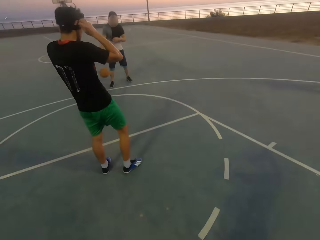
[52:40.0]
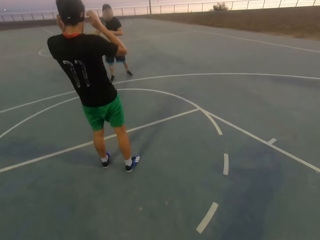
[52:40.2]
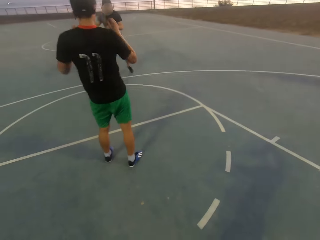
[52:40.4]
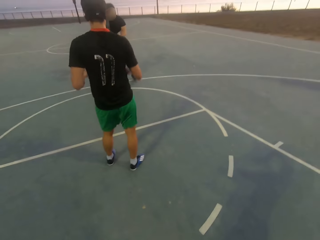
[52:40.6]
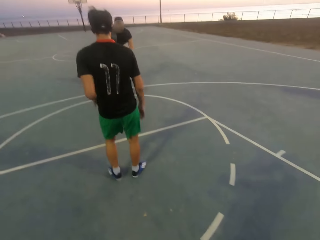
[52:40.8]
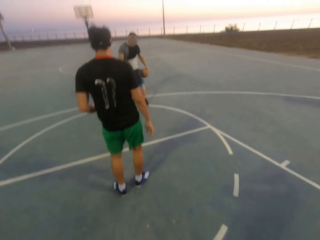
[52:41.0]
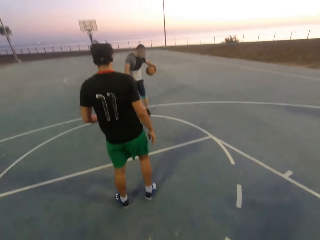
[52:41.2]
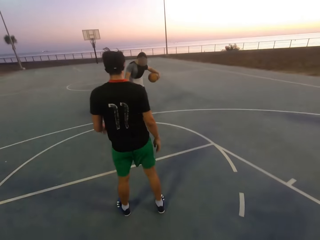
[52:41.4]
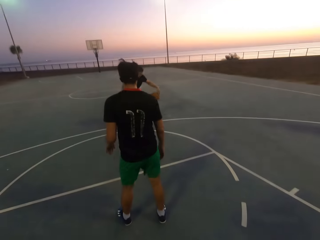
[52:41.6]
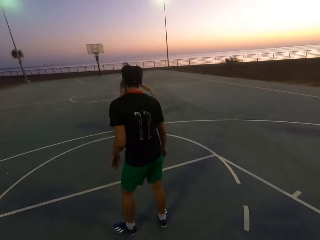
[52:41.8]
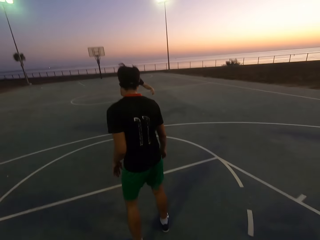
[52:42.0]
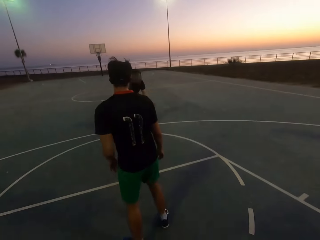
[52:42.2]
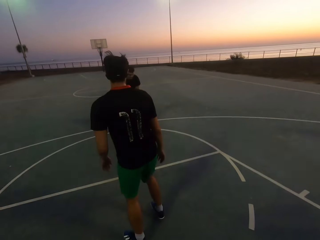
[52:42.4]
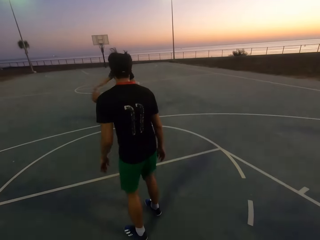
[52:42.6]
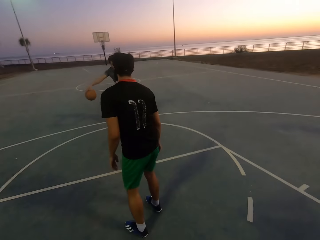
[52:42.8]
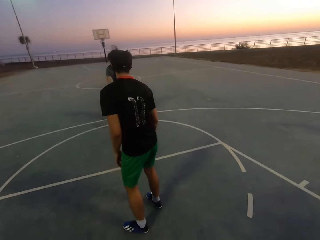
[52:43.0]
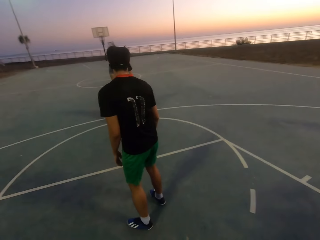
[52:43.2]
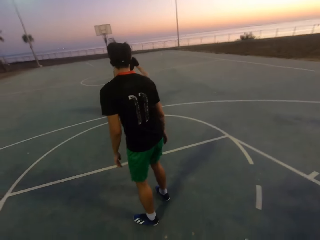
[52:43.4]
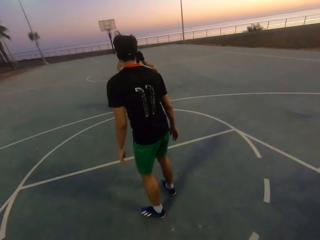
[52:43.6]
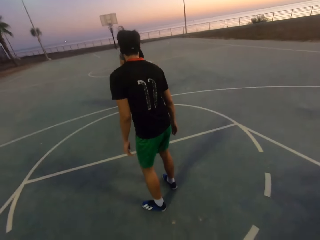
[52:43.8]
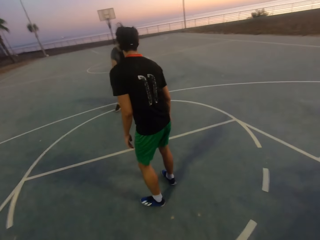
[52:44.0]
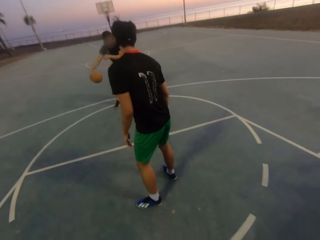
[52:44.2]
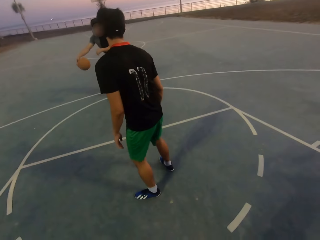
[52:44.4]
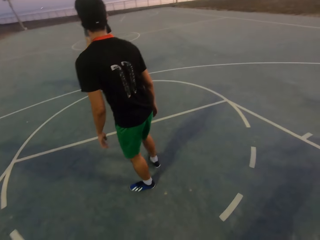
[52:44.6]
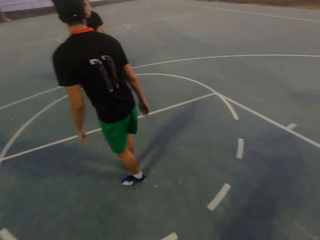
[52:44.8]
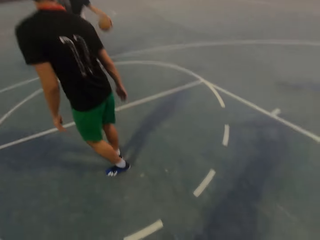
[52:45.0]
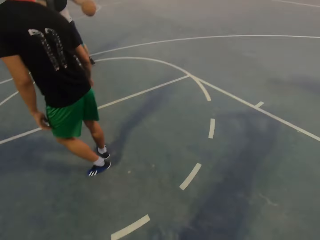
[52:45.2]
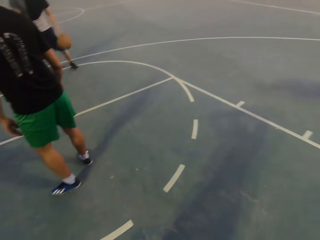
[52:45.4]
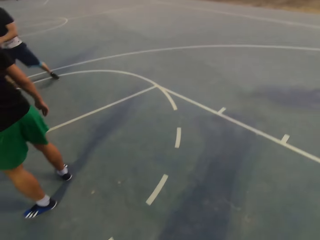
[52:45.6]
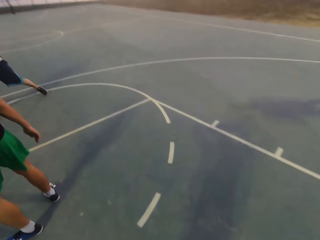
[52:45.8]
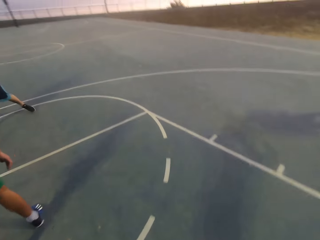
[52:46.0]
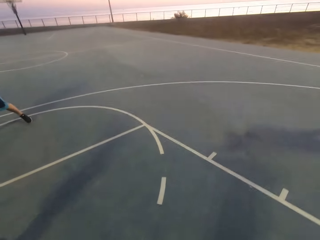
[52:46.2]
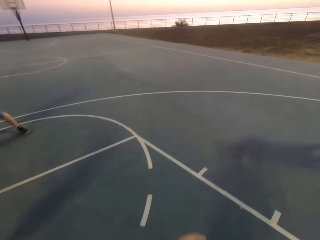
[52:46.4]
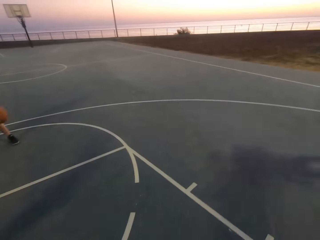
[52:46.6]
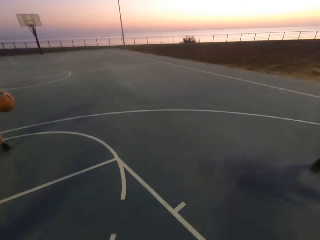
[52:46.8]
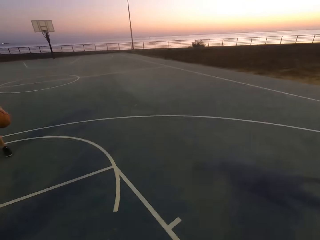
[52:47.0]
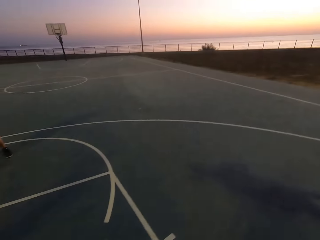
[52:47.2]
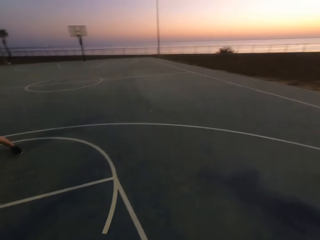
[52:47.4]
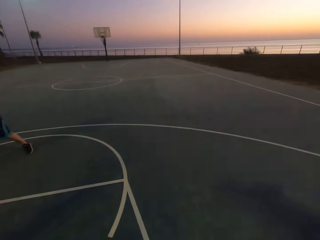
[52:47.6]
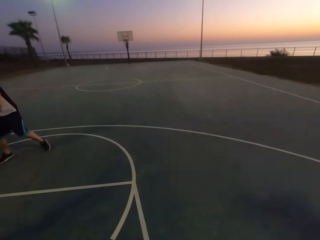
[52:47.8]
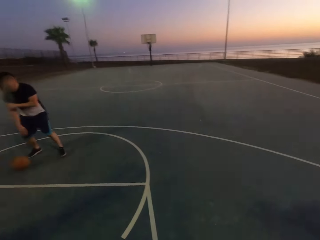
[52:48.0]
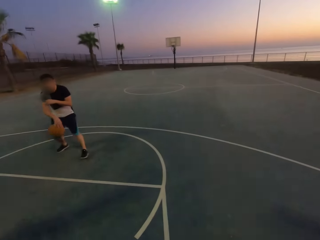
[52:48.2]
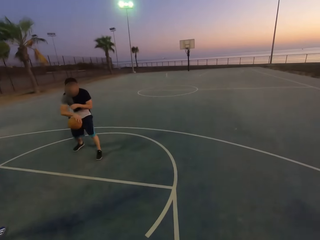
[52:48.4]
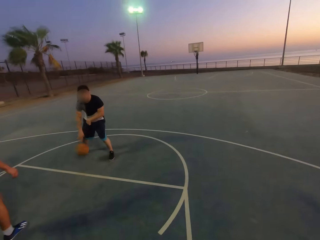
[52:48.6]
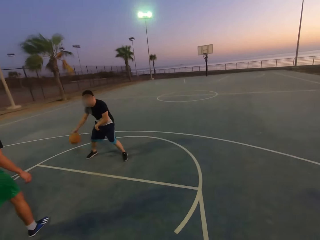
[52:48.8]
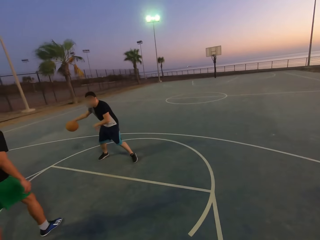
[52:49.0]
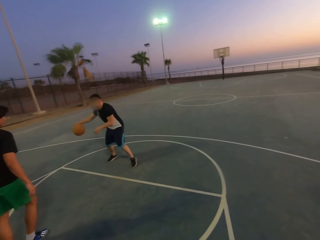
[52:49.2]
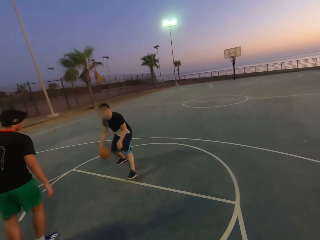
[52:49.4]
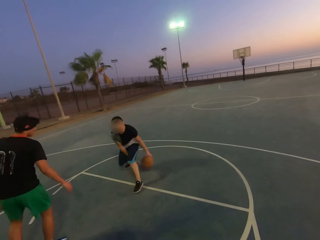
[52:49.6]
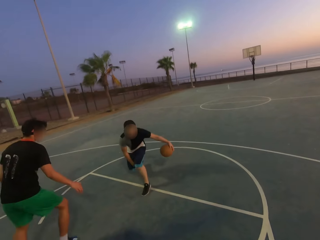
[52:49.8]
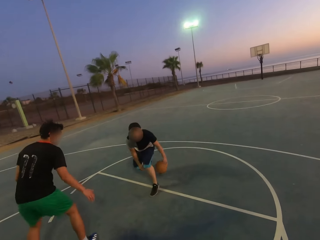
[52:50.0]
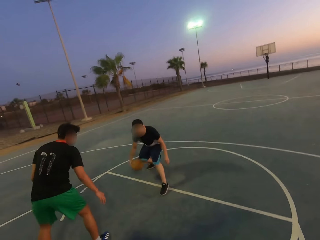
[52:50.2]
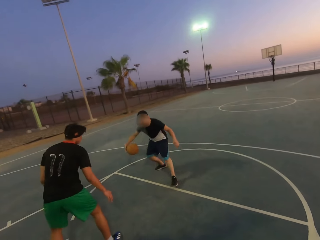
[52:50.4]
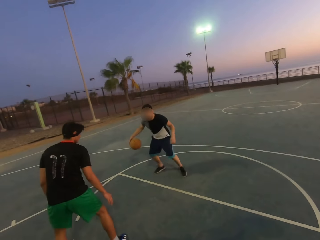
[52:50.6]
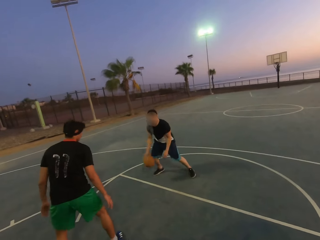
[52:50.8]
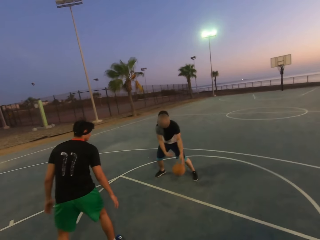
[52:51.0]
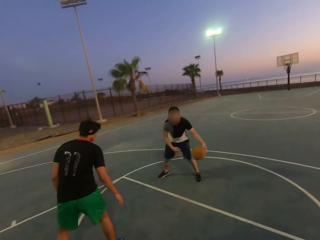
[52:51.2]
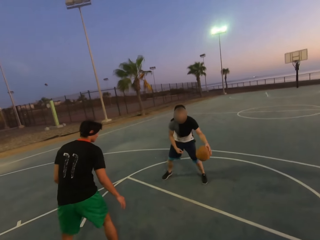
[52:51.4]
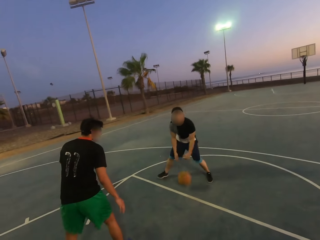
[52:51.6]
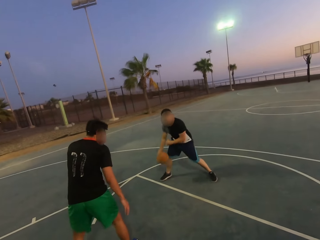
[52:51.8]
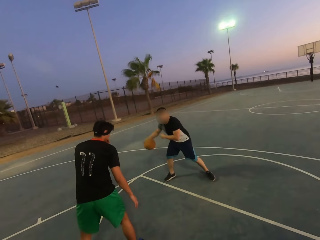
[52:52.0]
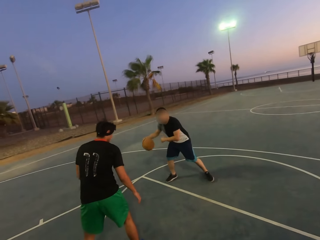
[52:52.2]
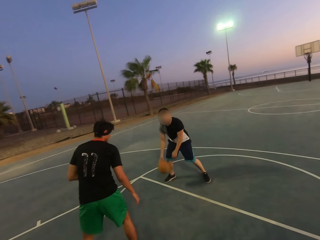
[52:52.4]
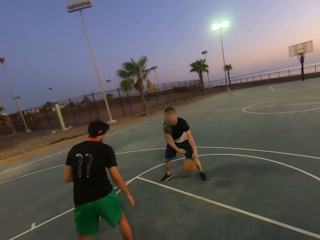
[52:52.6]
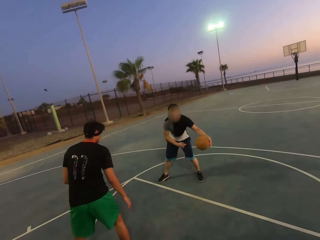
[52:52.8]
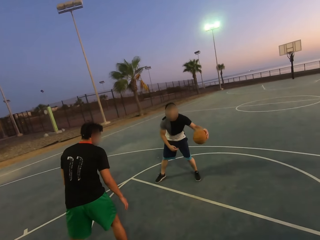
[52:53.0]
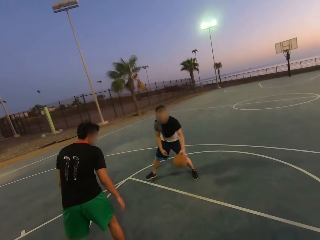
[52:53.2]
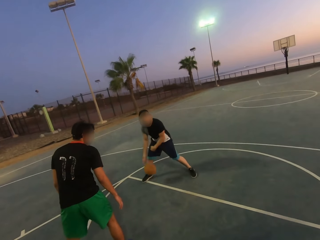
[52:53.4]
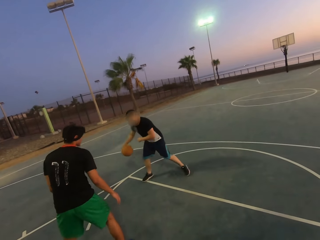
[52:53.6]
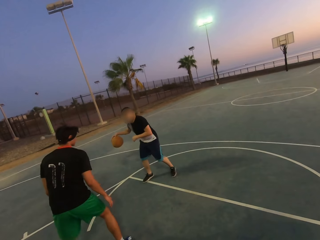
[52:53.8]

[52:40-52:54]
A man dribbles the ball. Another man attacks the first man. He attacks the first man again. The first man dribbles the ball. The camera wearer looks around. The other man shields.

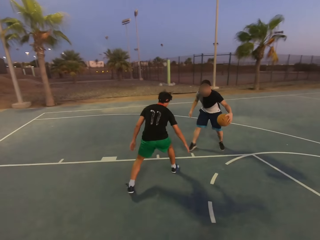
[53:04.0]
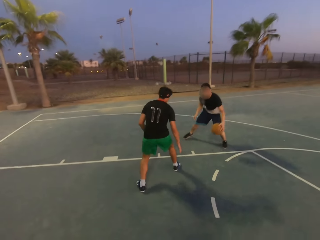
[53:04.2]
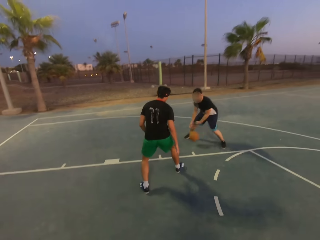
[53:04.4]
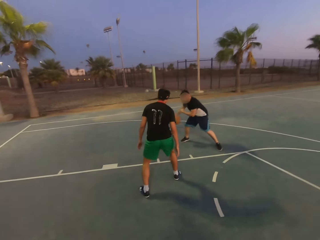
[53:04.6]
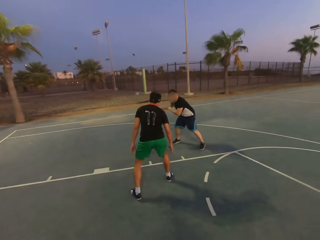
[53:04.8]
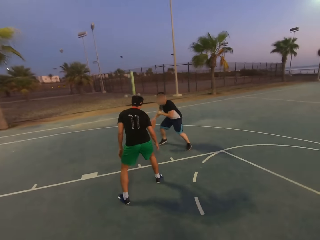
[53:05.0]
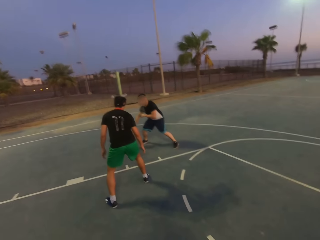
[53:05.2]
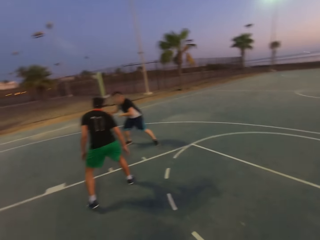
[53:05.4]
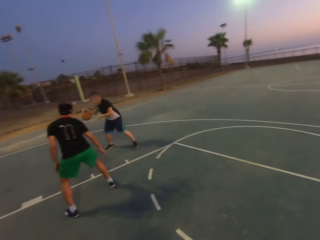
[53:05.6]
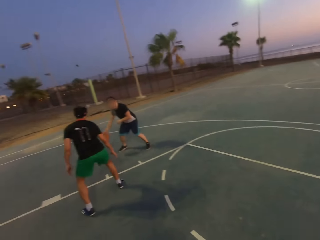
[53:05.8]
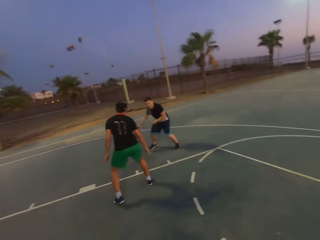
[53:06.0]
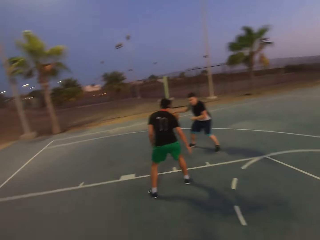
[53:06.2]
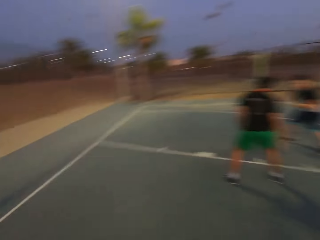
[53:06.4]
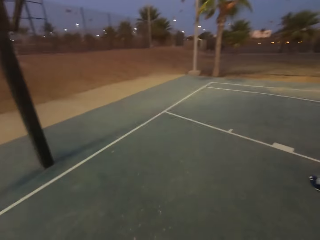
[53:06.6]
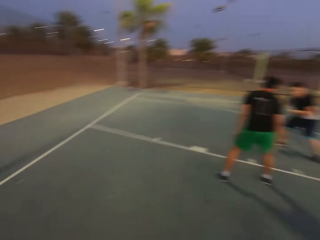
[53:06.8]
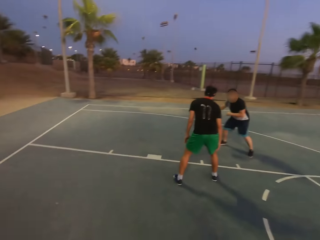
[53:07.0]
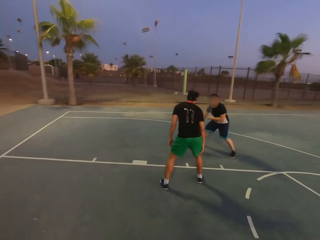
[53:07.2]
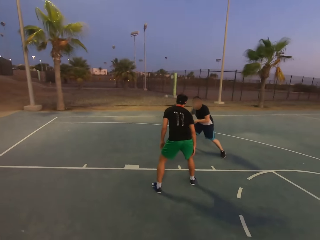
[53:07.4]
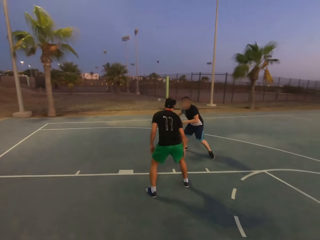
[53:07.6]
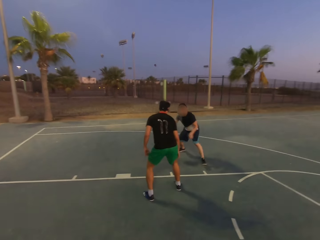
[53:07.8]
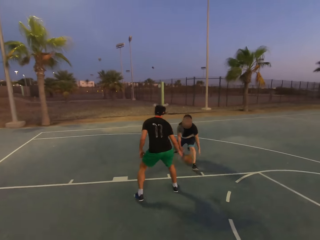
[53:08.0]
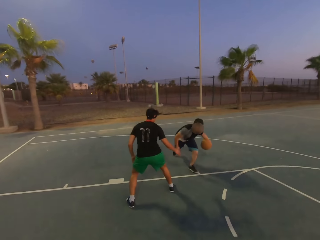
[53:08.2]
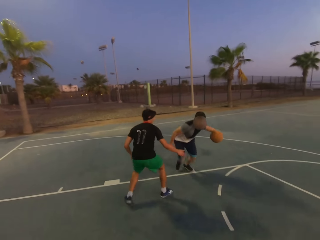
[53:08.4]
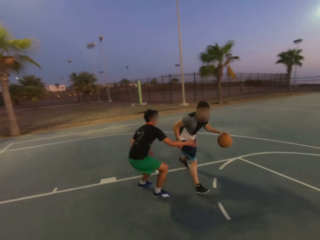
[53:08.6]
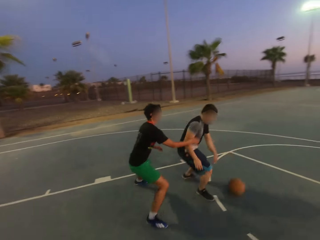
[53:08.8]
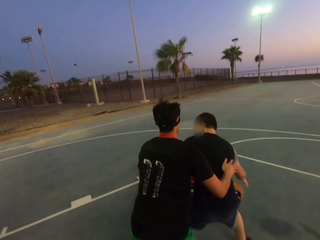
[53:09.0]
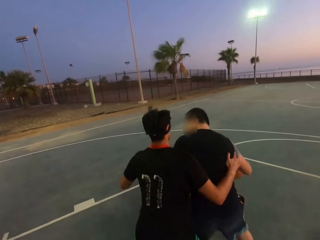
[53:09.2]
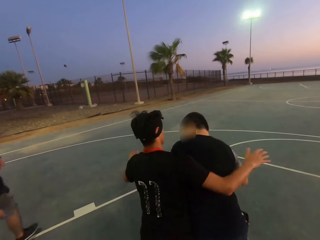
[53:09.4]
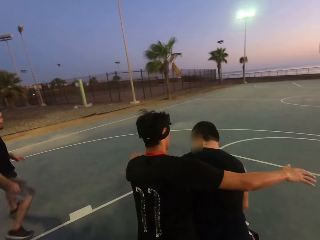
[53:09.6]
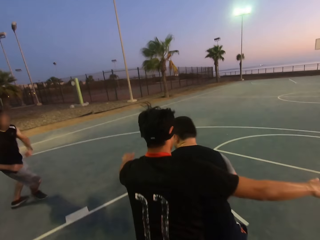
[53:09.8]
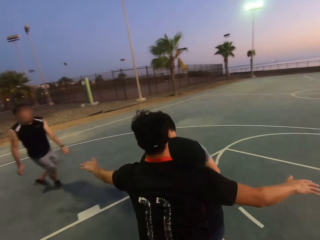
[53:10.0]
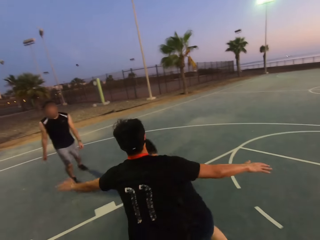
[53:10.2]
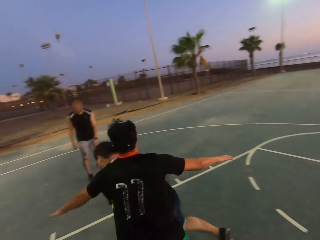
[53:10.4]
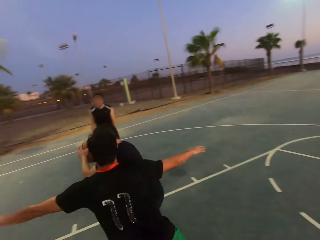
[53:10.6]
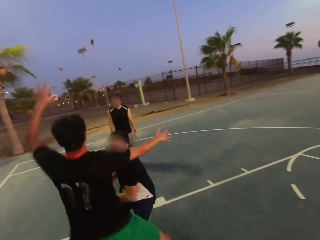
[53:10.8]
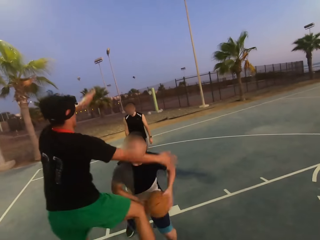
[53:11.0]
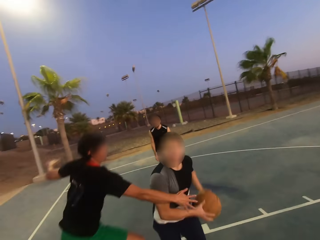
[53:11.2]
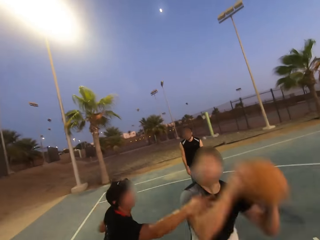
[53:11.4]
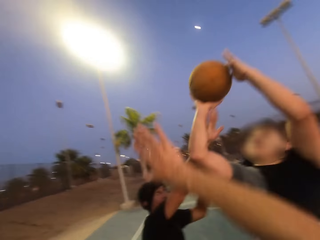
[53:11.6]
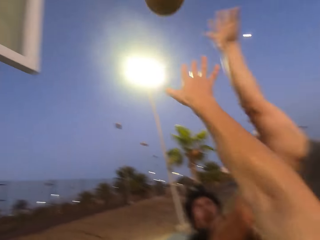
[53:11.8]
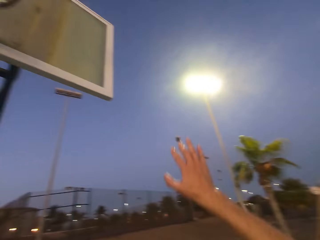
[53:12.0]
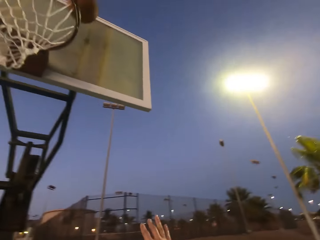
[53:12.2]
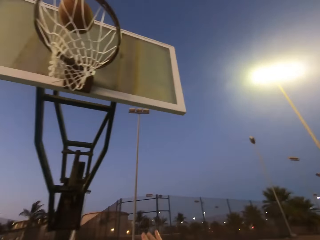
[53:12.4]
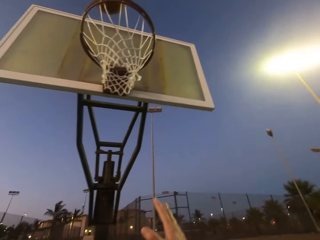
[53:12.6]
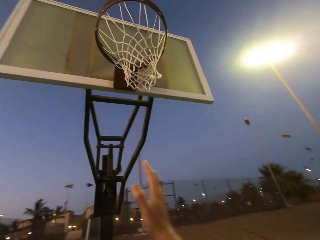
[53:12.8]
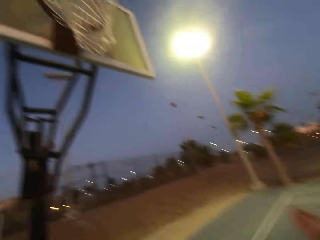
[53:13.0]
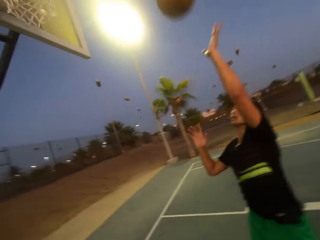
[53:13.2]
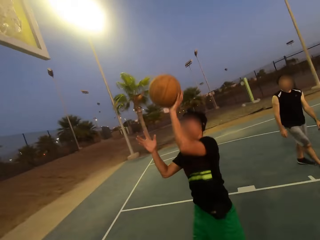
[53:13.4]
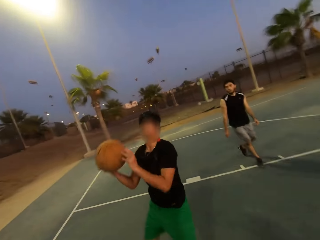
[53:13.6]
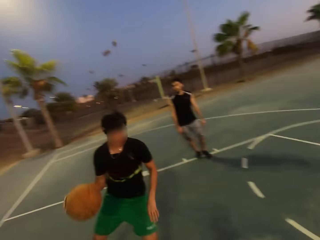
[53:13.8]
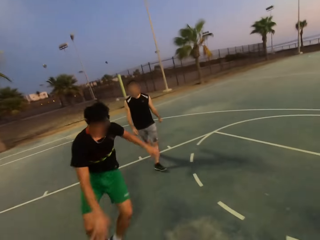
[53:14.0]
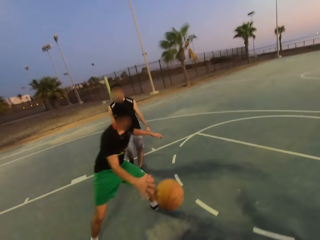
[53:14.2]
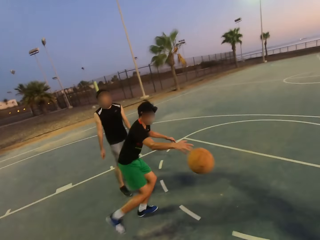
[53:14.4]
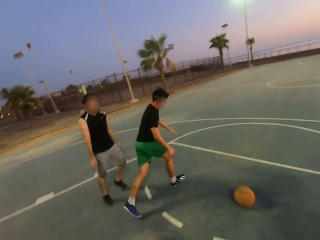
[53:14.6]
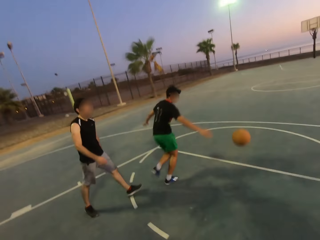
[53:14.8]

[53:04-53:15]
A man dribbles the ball. Another man attacks the first man. The camera wearer looks around. The other man attacks the first man. A third man runs. The first man dribbles the ball. He jumps and throws the ball in the hoop. The second man picks up the ball and dribbles the ball.
